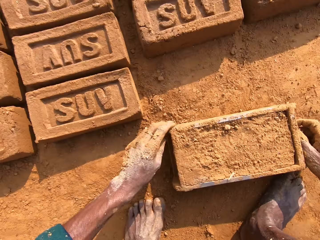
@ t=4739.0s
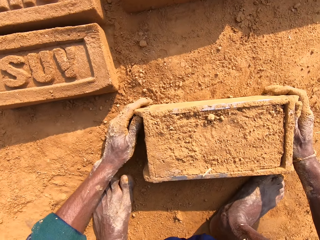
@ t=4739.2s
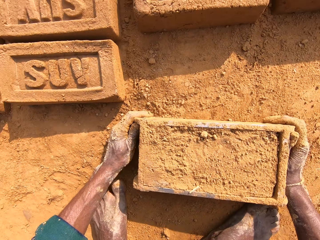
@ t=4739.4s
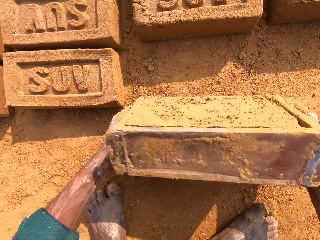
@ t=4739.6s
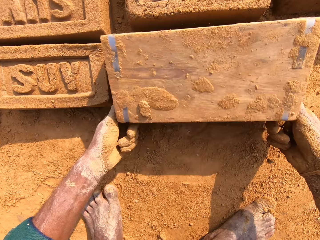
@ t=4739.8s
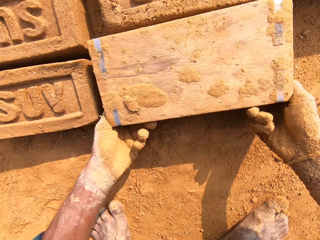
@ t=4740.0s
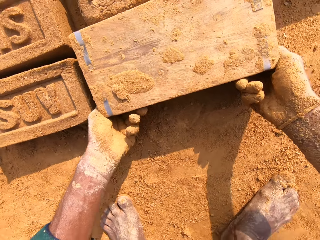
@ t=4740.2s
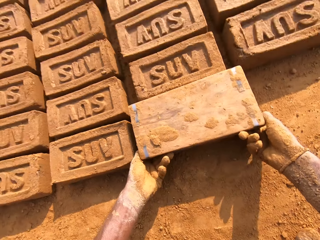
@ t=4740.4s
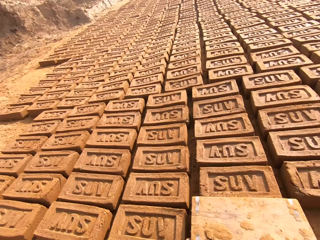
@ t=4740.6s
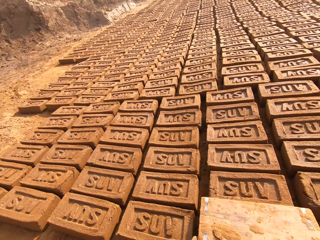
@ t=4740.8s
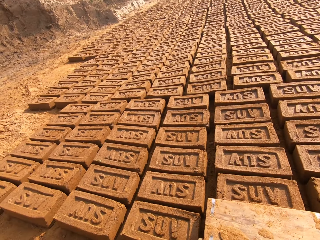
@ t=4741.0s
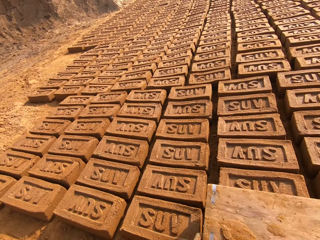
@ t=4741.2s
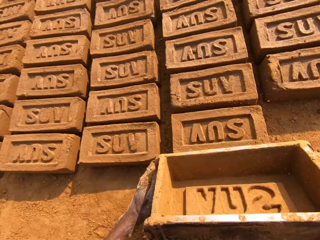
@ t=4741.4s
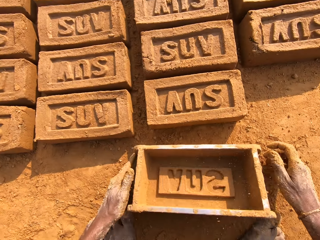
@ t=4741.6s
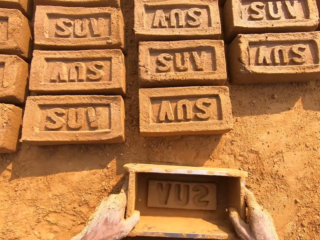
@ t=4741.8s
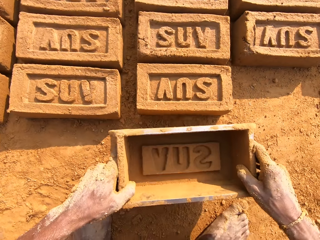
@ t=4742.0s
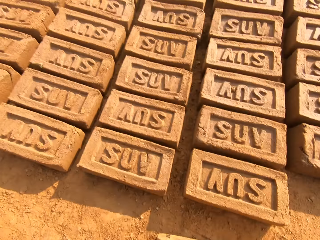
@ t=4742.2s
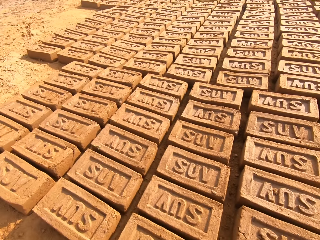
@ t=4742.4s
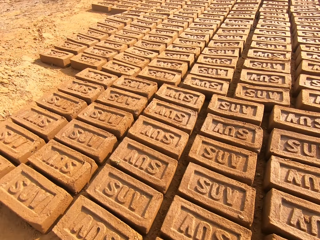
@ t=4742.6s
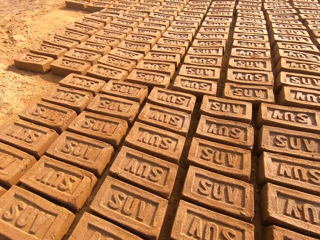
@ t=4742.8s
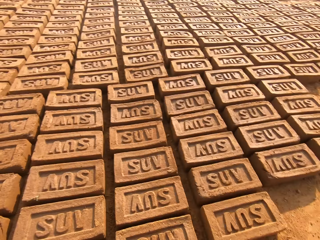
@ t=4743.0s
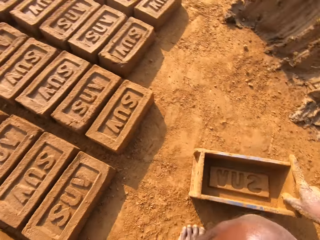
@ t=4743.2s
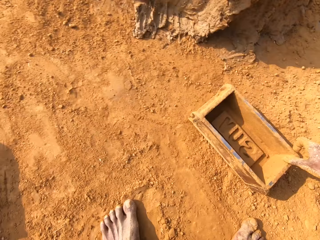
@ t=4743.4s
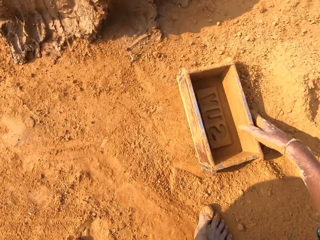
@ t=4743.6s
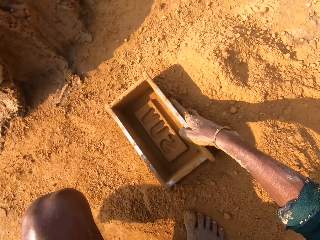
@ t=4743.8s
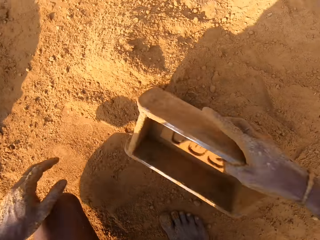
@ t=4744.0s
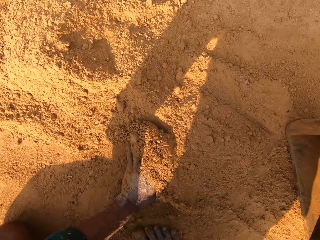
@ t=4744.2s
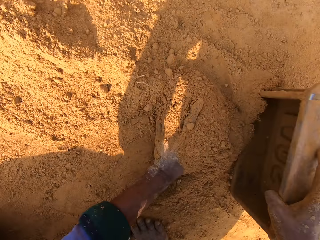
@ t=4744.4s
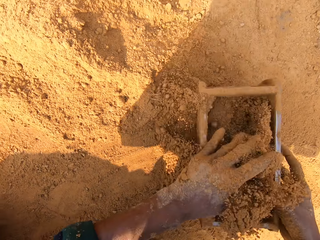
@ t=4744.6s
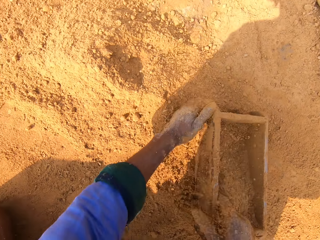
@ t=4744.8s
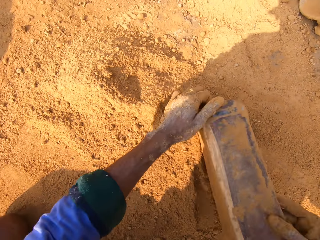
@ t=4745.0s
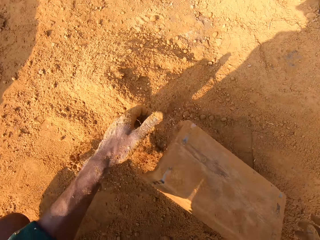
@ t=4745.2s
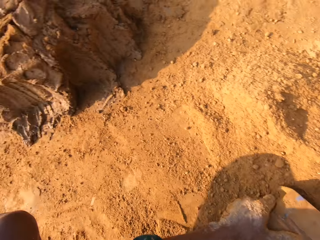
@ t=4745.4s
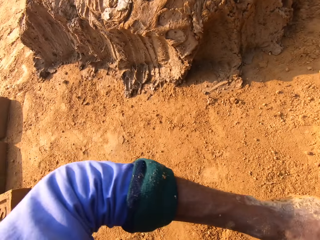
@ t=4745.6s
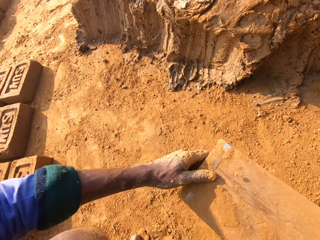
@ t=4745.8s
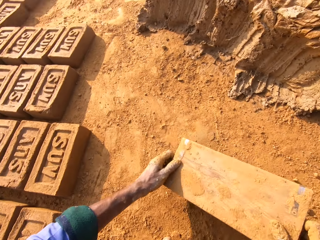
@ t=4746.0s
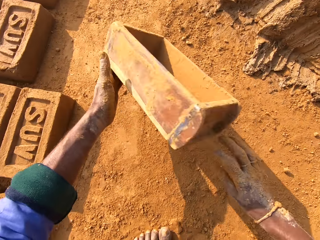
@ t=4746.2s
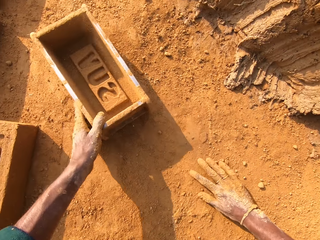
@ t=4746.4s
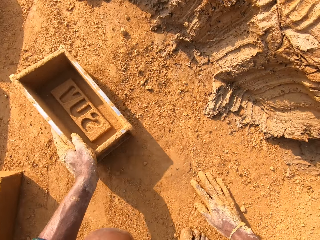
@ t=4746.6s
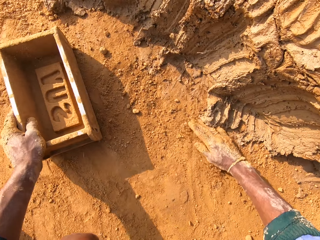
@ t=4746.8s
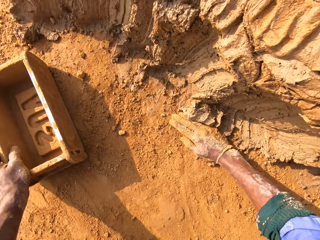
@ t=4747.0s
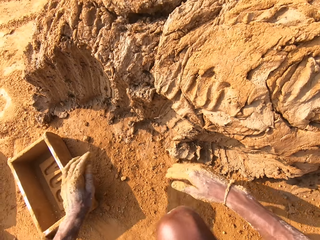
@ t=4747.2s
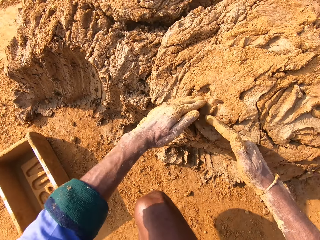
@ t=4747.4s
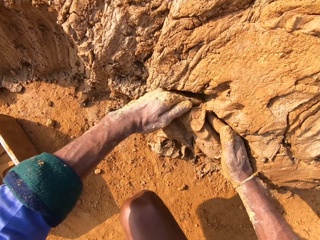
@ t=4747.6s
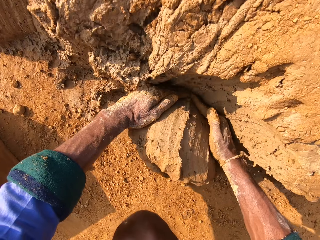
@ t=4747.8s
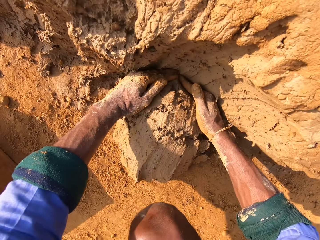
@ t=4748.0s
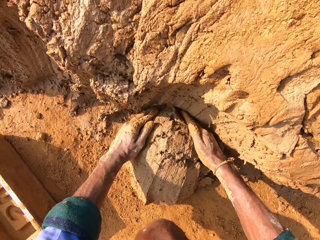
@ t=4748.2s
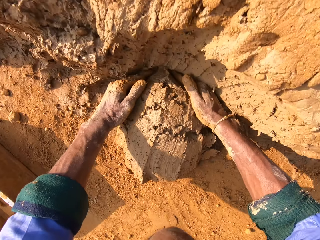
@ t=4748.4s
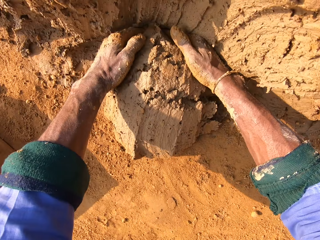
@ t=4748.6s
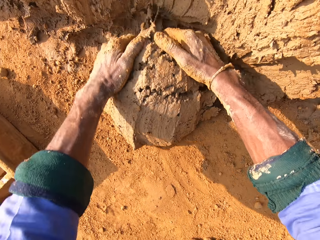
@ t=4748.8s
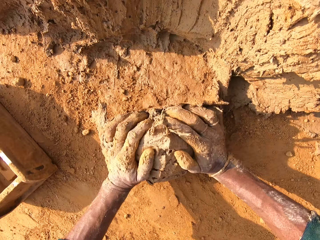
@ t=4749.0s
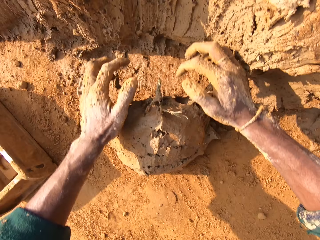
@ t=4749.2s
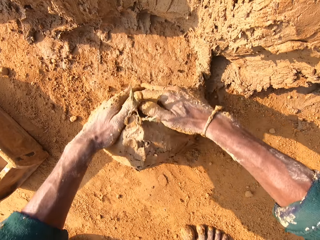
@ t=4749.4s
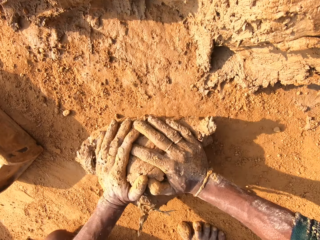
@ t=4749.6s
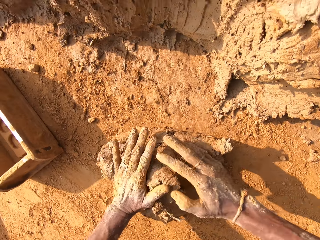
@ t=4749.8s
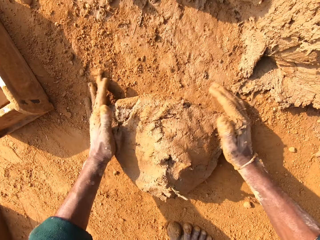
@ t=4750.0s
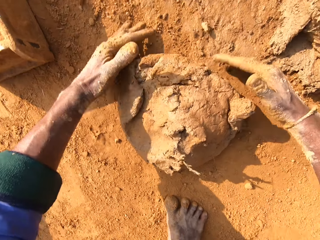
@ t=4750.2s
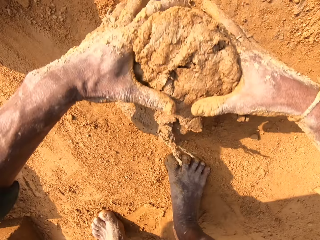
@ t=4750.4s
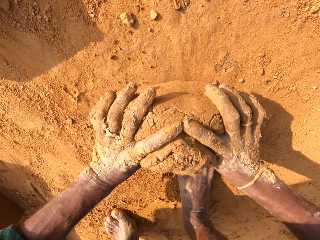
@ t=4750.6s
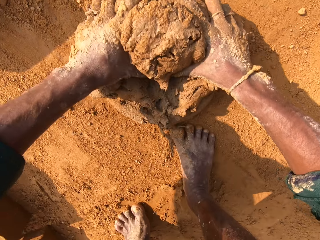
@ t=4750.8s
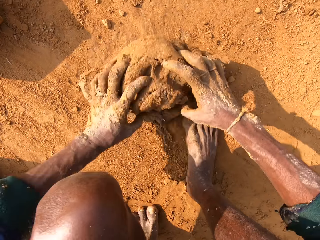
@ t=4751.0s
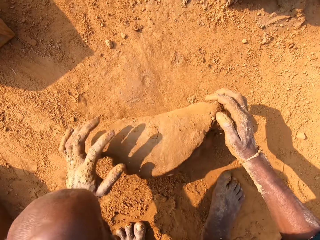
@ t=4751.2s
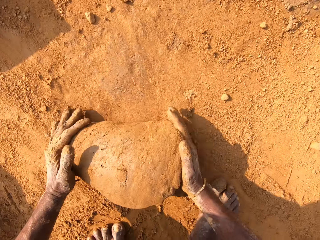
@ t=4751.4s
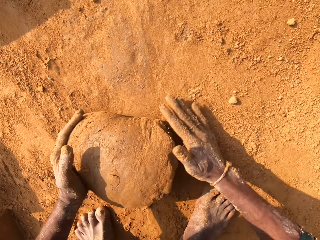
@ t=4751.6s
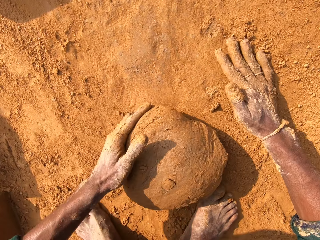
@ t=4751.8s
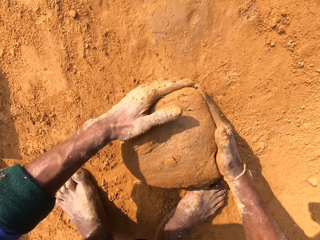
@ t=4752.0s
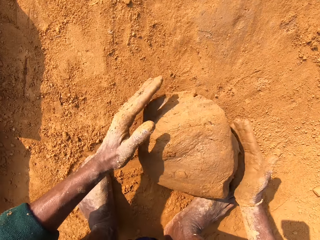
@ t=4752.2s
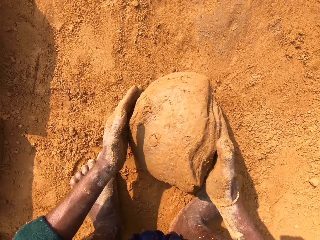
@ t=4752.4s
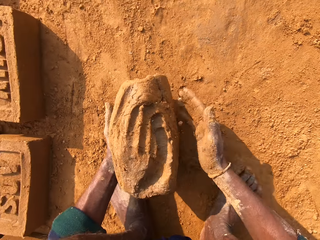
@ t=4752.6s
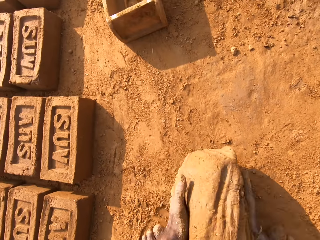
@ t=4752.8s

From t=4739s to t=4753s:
The camera wearer puts the clay brick on the ground. They put sand into the clay mold. They remove sand from the clay mold. They scoop the clay. They cut the clay with hand. They roll the clay.

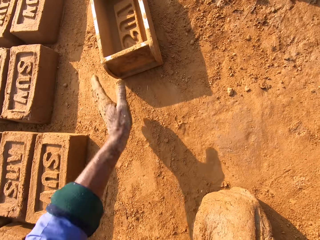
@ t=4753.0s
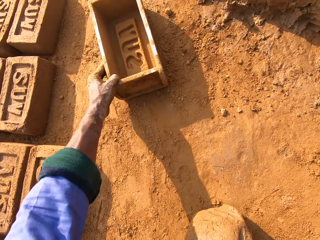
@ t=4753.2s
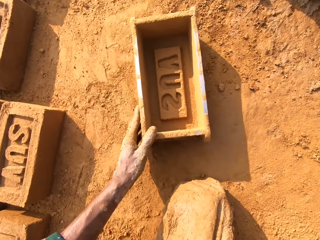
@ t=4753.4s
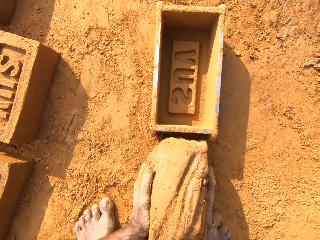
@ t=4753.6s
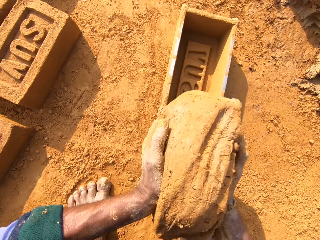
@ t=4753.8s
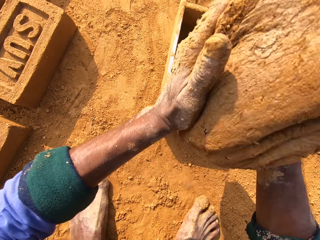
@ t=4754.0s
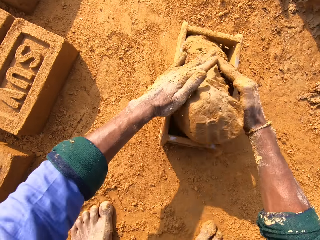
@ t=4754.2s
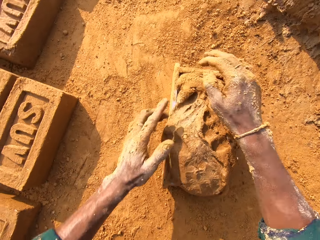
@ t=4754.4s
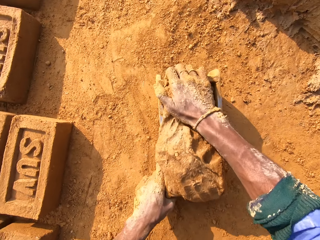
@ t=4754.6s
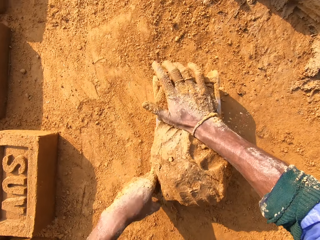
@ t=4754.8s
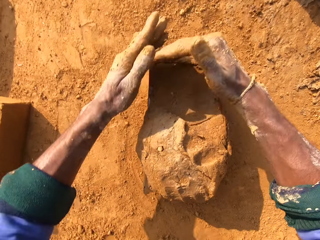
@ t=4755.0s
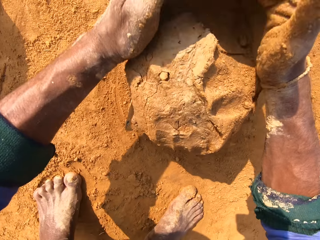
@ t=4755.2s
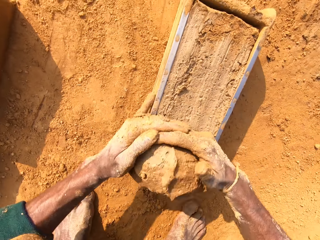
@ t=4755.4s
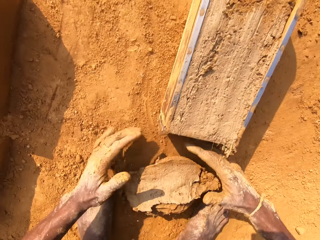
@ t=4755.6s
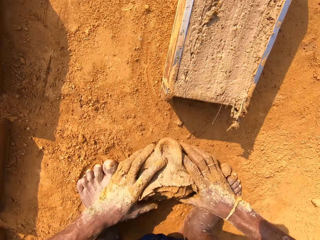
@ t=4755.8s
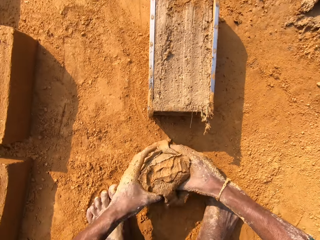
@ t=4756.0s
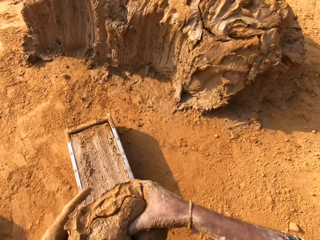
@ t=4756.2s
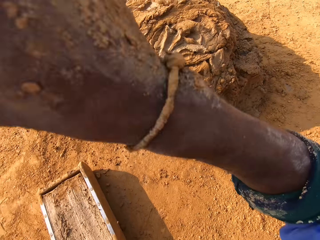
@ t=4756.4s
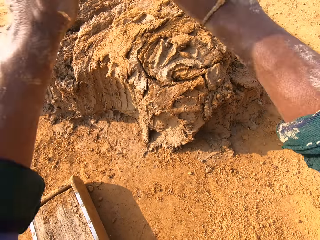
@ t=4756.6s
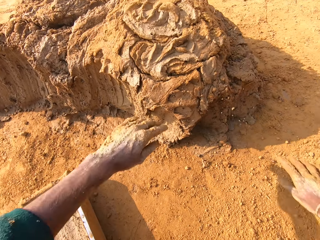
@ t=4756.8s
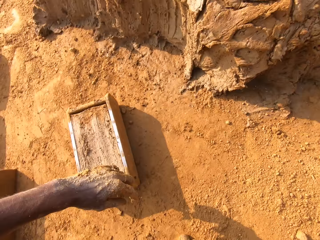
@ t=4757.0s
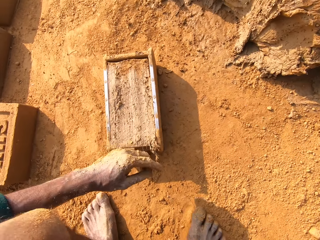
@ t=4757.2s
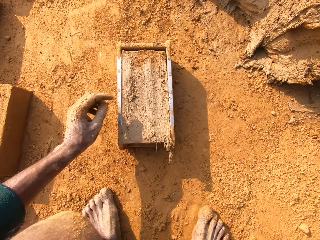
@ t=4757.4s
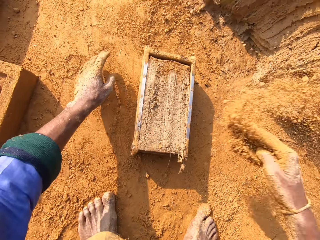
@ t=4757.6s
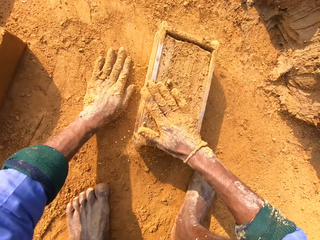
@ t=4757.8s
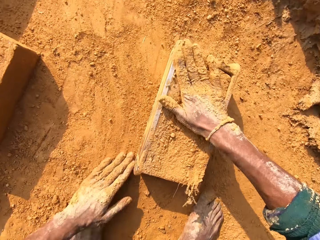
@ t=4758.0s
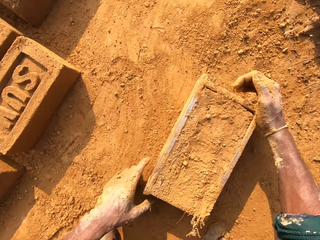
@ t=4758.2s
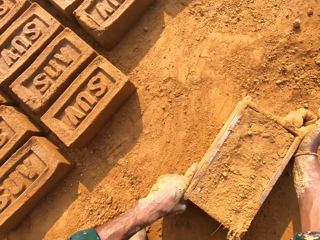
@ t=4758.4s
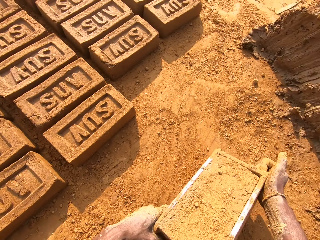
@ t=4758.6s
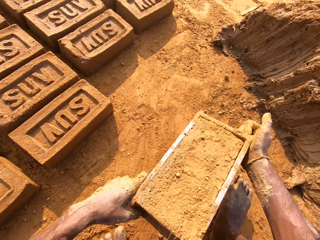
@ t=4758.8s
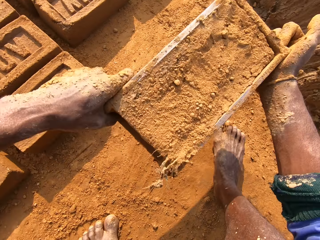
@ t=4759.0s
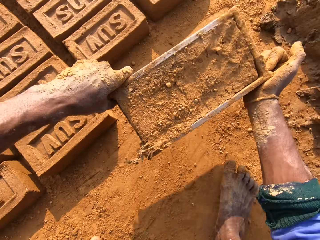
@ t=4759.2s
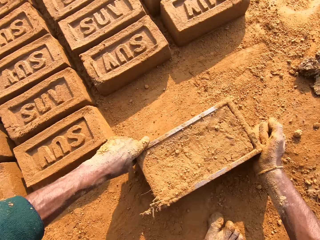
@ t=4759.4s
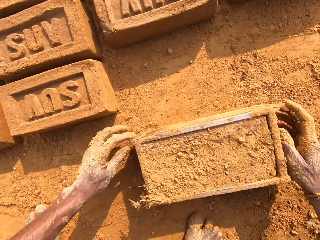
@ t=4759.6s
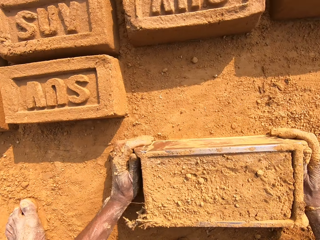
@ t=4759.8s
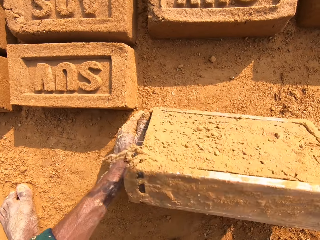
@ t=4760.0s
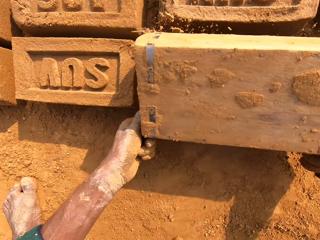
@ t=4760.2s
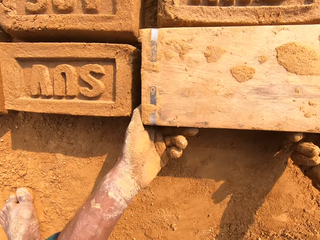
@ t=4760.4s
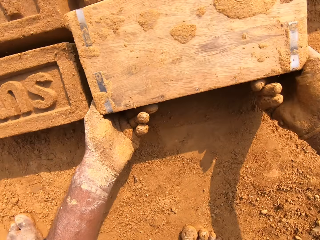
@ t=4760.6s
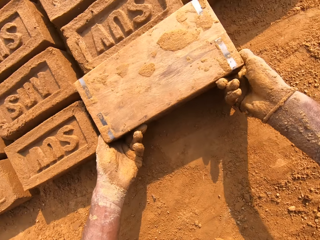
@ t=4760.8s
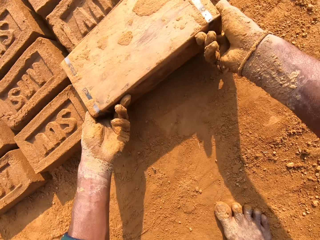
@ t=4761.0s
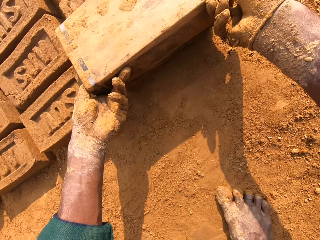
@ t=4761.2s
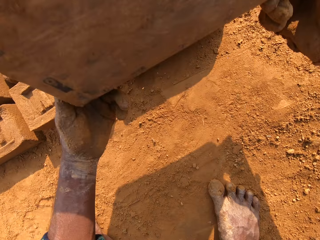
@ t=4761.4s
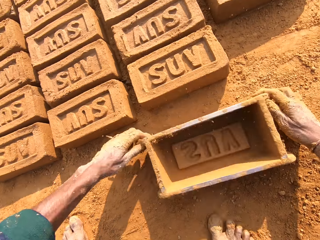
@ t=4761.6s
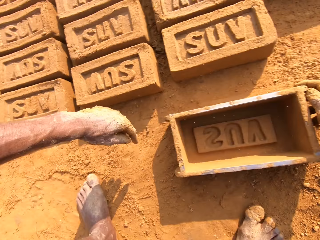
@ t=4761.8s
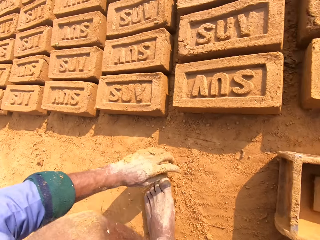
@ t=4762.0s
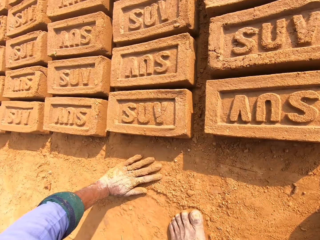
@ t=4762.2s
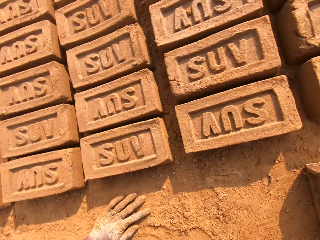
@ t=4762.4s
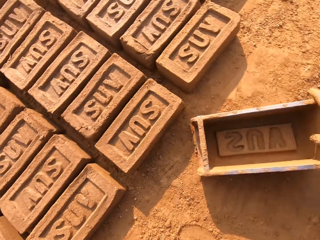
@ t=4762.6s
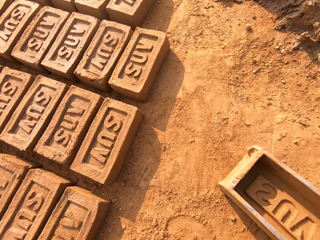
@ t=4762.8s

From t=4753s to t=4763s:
The camera wearer bangs down the brick box. They put the clay in the brick mold, remove excess clay and put back the clay. They put sand on the brick mold. They put the clay brick on the ground.
